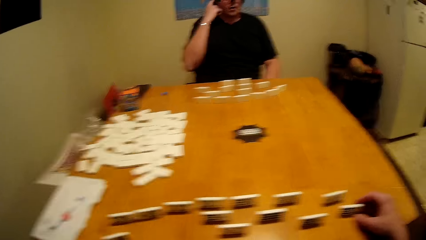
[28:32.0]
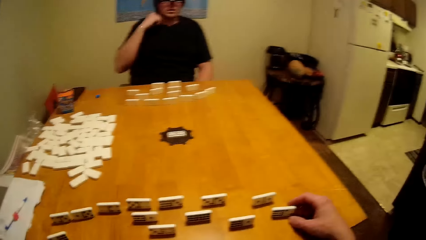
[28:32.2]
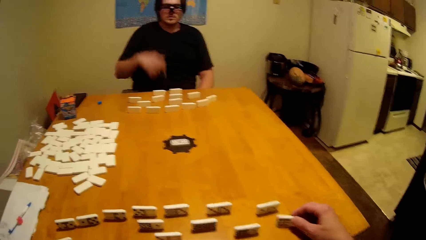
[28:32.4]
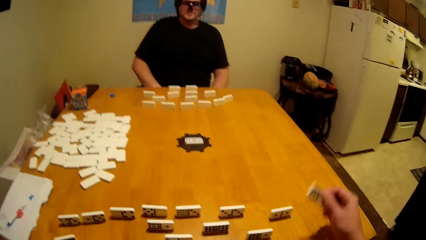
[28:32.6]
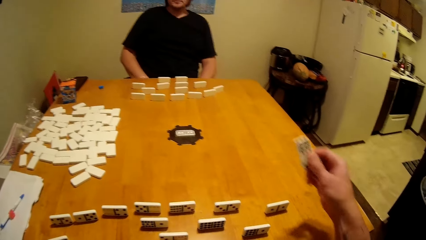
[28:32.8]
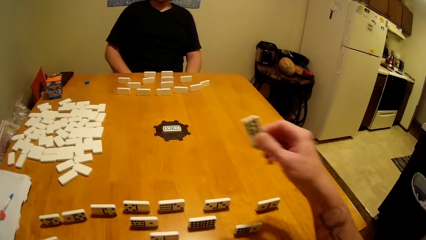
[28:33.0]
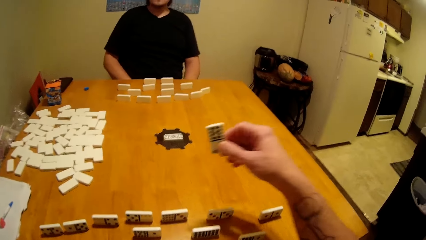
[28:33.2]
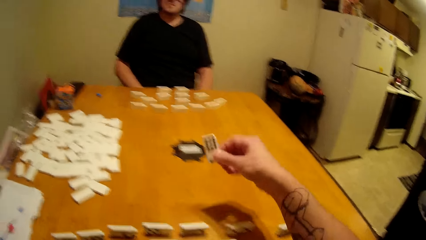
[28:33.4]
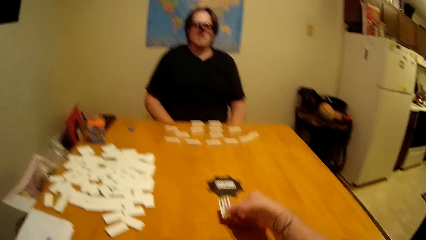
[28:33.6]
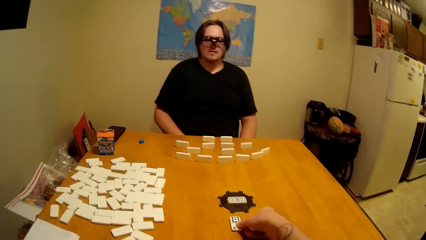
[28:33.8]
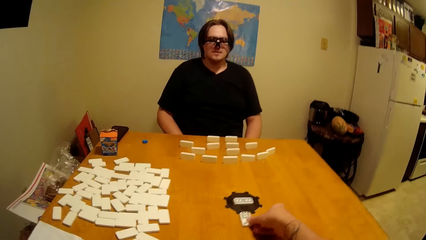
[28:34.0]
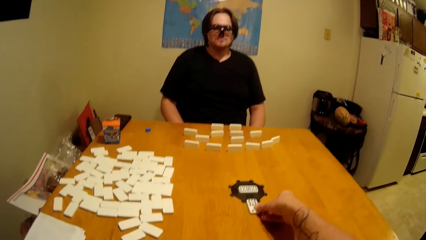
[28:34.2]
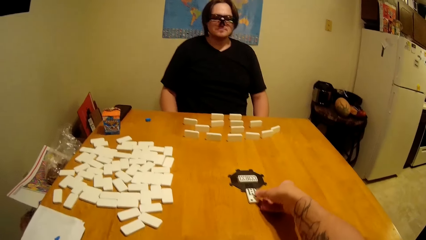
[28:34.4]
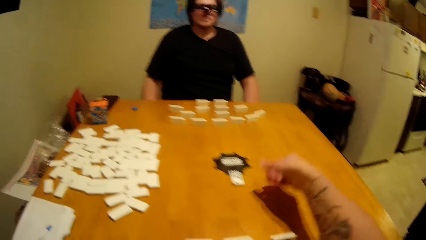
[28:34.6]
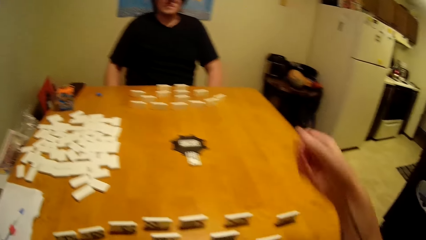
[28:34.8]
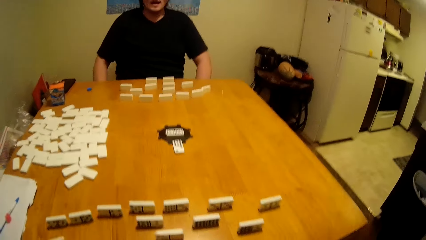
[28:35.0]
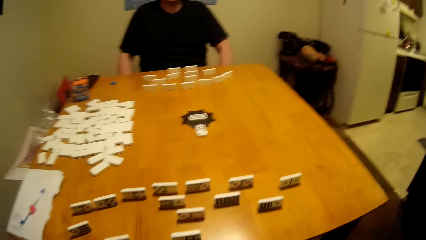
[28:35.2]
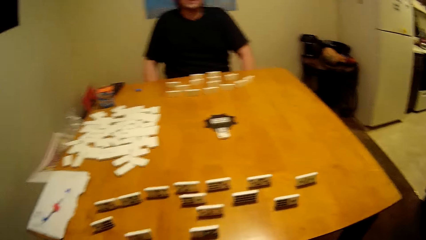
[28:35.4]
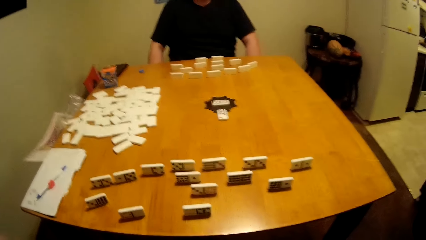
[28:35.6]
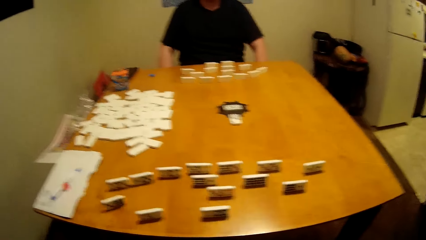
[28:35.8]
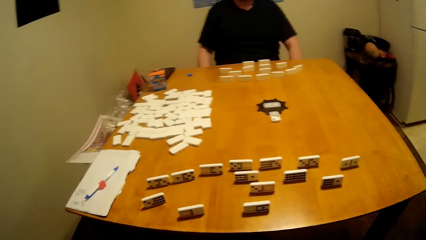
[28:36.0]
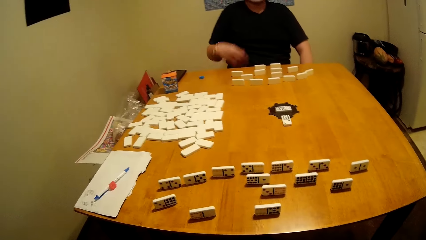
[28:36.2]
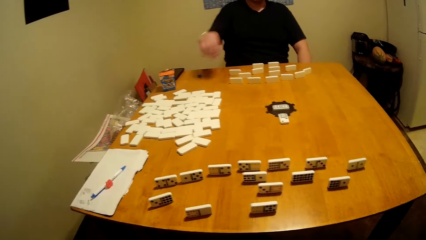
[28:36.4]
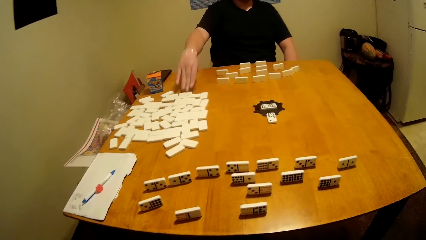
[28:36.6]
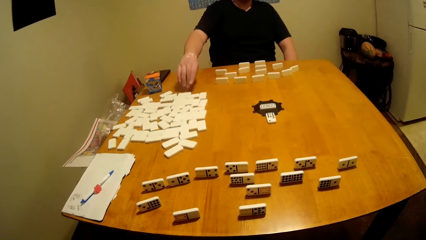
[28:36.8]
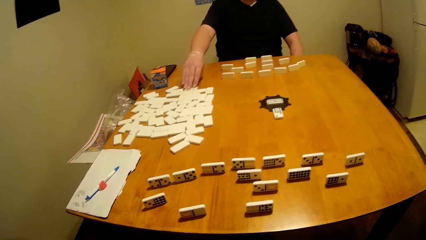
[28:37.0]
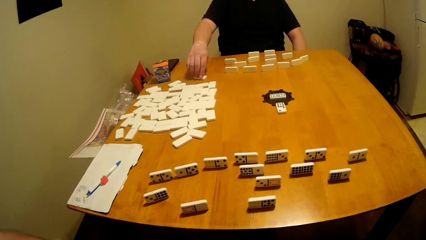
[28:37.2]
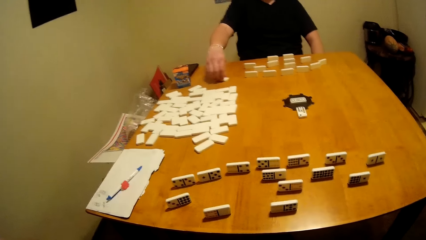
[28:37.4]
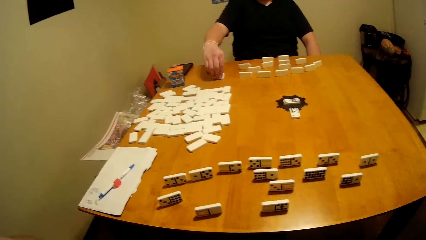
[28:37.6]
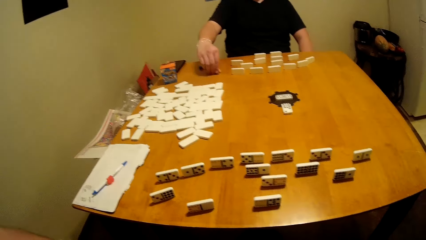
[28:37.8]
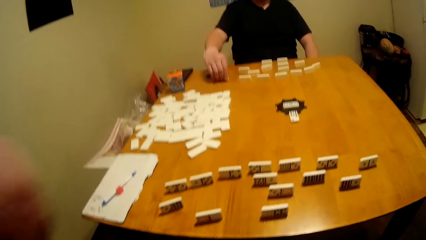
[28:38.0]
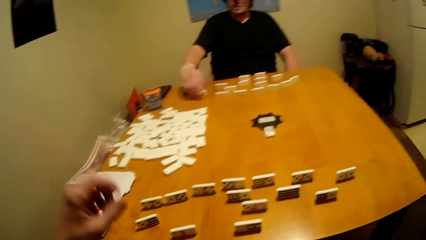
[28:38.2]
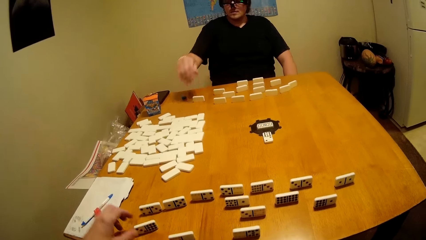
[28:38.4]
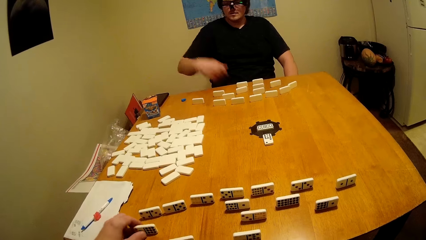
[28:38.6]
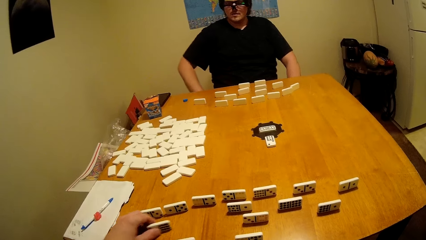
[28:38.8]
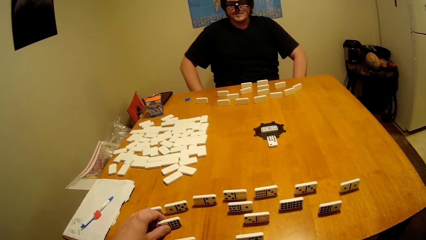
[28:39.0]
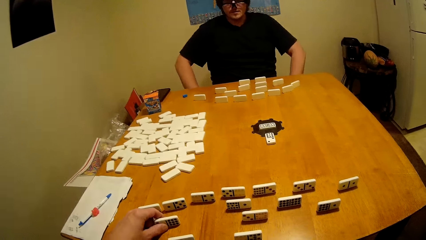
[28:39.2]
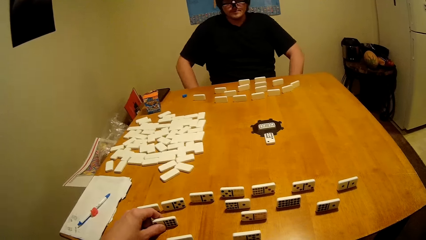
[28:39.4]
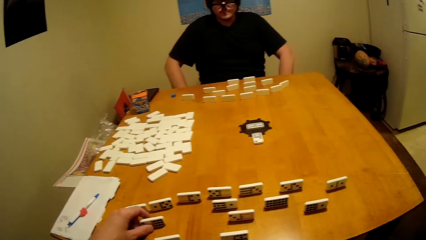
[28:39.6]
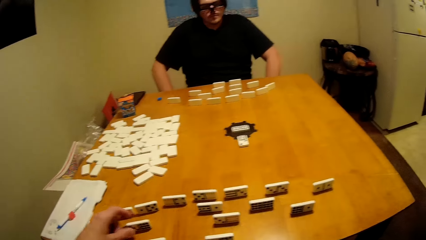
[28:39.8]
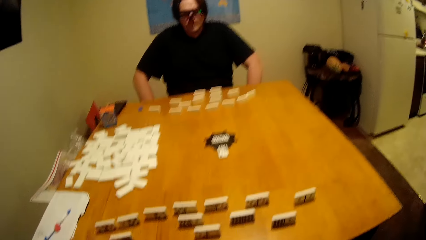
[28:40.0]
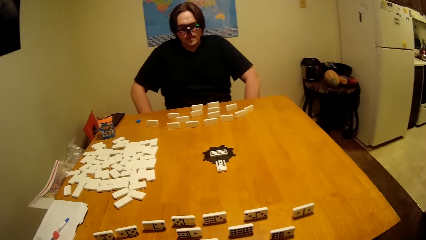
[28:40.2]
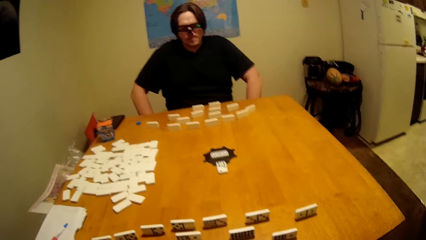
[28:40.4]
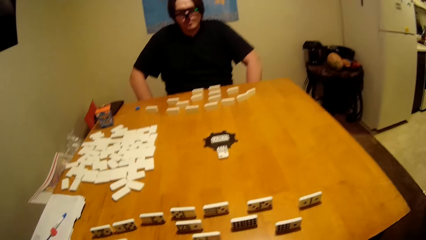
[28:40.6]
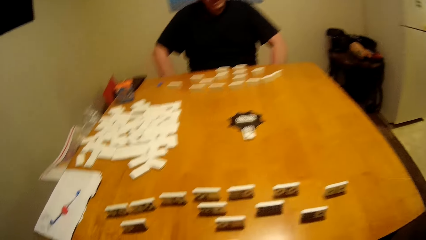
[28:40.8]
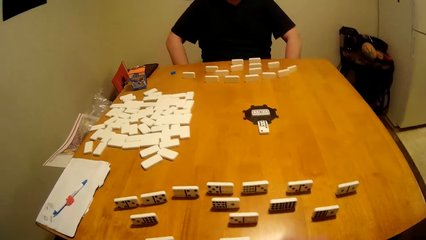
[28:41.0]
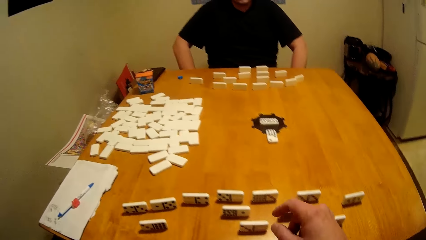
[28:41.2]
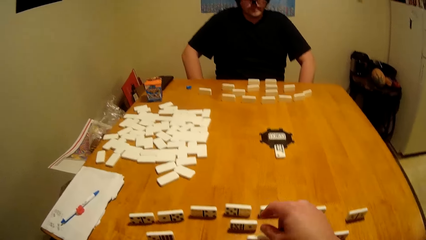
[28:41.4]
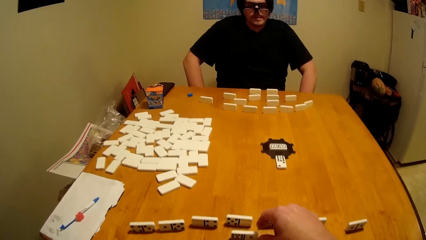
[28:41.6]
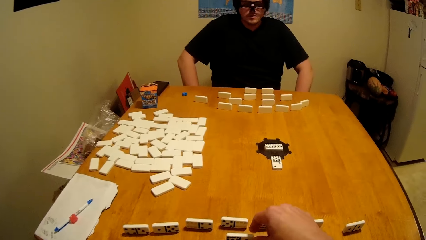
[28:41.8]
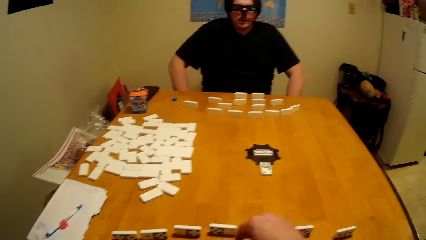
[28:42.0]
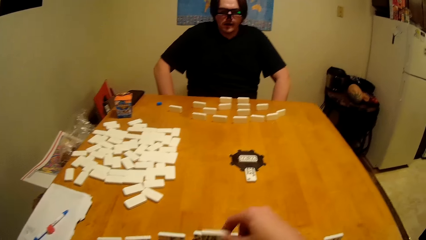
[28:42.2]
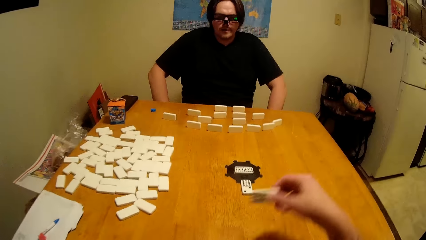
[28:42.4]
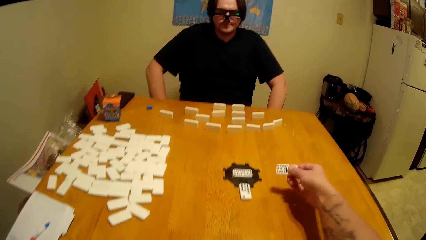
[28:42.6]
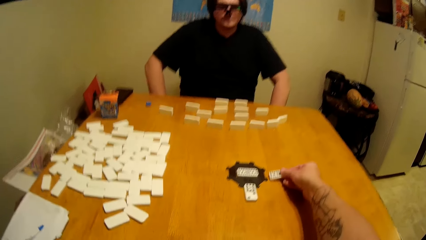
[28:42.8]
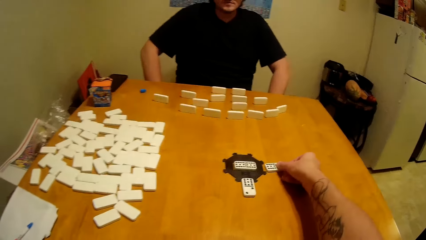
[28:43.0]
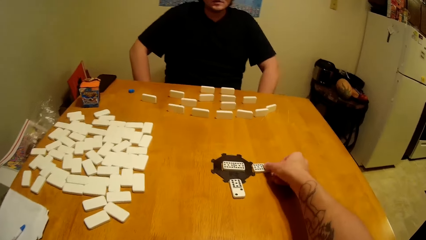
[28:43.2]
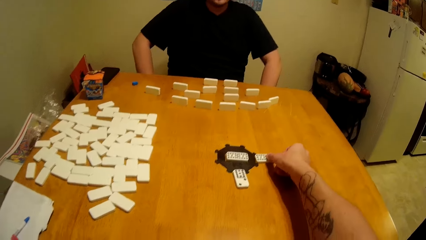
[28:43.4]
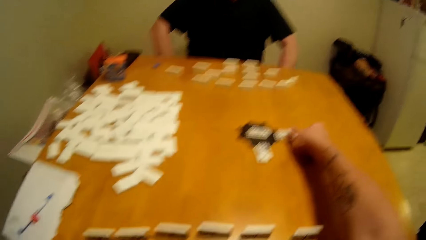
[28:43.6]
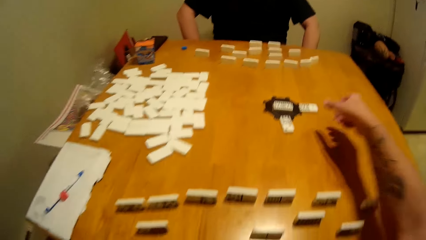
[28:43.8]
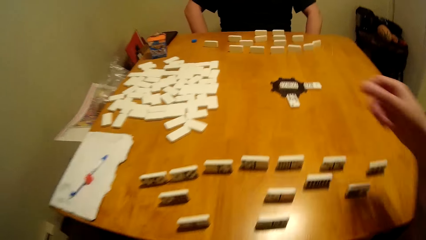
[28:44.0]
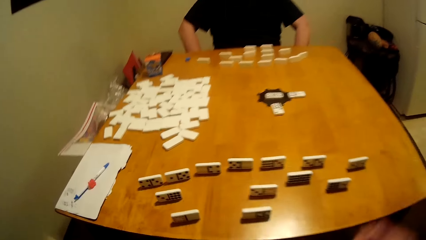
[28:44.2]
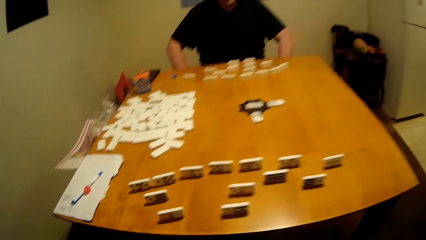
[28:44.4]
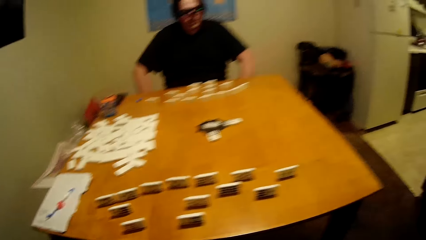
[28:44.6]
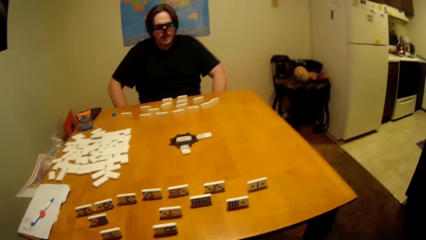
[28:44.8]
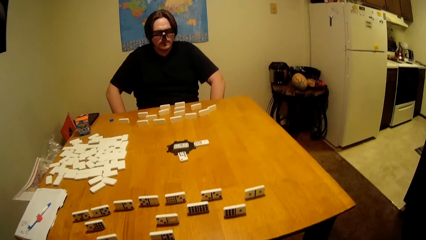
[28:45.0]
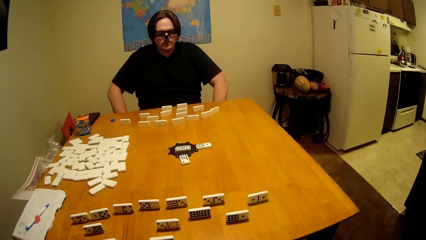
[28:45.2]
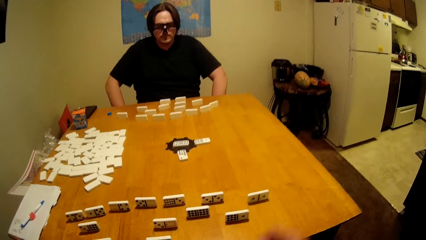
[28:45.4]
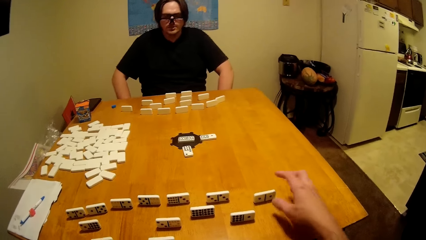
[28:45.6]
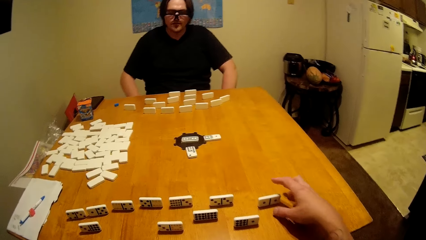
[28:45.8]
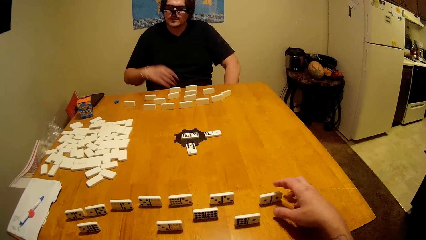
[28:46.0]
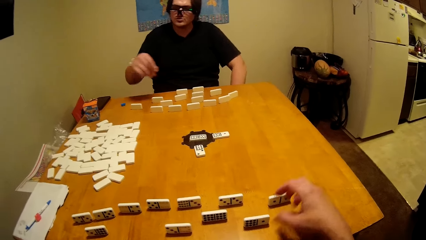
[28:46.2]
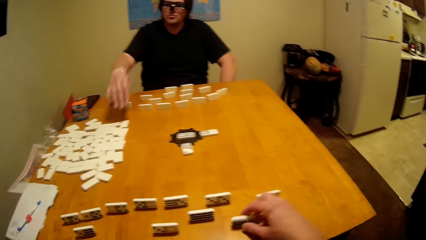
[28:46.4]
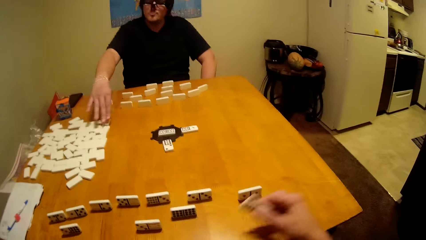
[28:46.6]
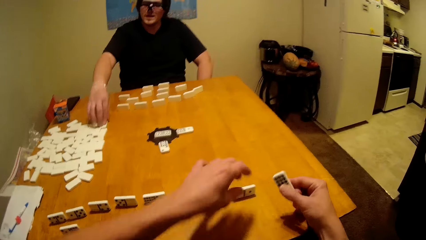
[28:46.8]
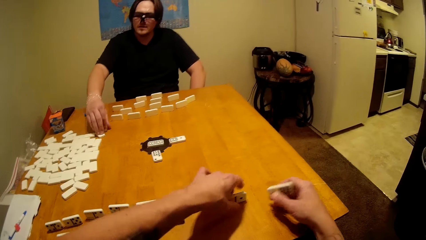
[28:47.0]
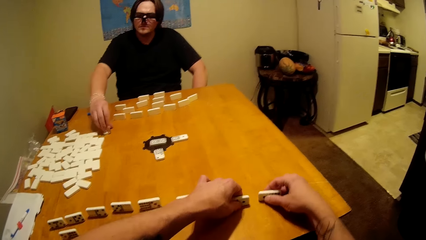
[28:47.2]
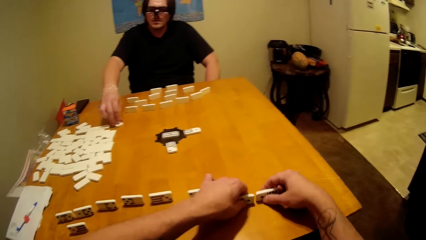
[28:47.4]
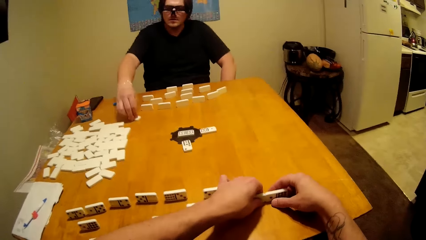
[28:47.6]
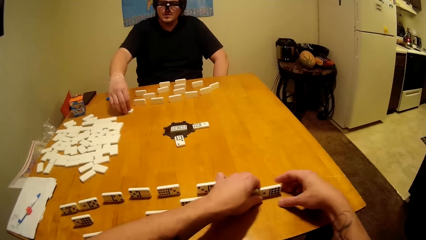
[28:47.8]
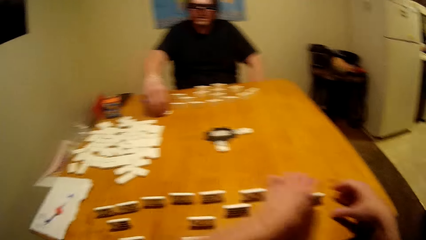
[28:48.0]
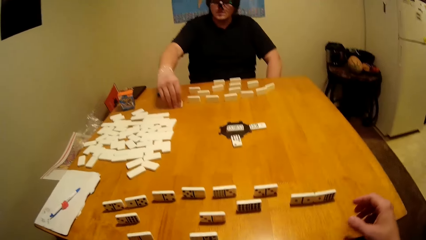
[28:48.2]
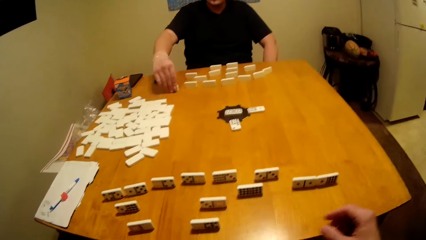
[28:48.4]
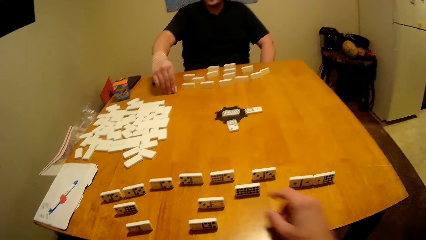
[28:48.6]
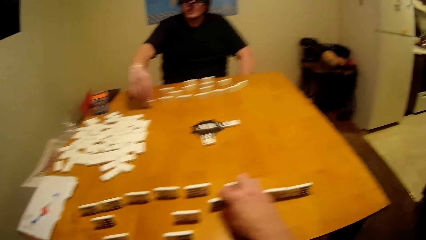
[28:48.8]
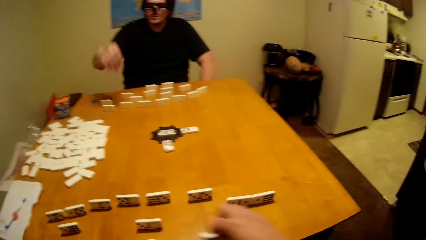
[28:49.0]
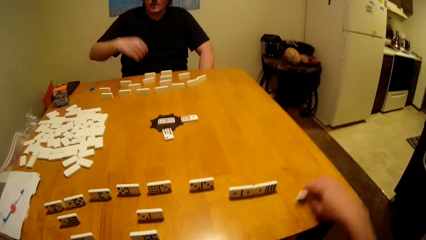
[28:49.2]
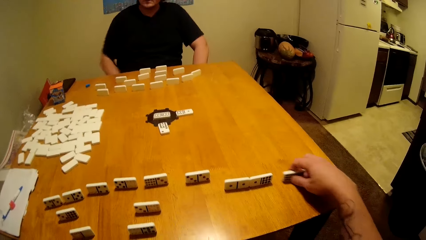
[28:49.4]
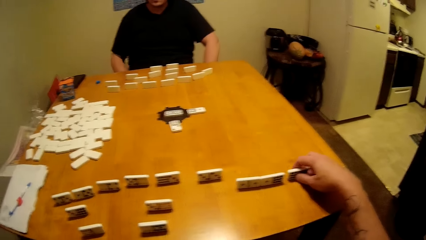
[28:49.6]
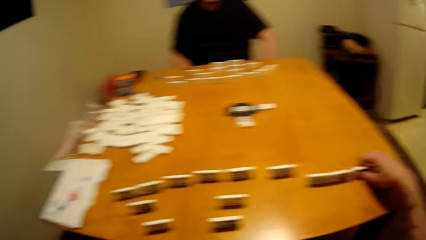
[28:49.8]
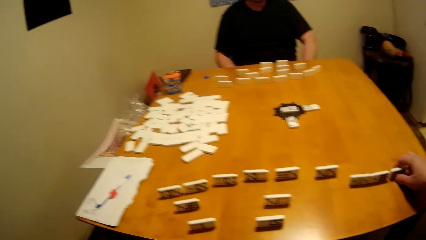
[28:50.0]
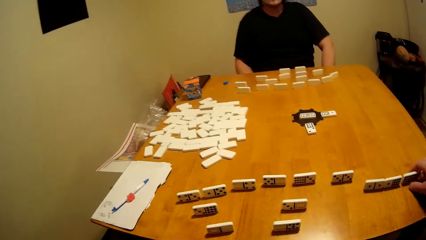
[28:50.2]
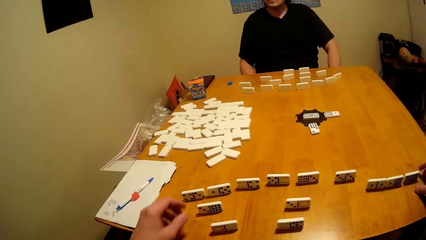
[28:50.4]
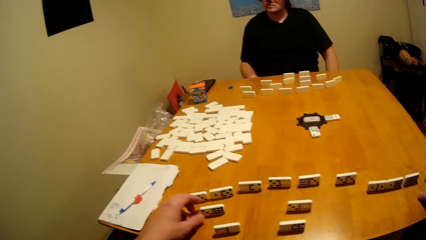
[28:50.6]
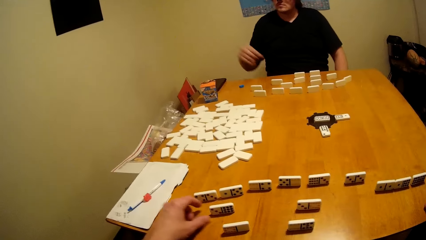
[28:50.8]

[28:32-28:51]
A man talks to the camera wearer. The camera wearer puts a domino on the table. The man takes a domino and arranges the domino on the table. The camera wearer arranges a domino on the table. They place a domino on the table. They arrange dominoes on the table.
